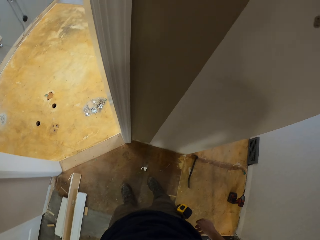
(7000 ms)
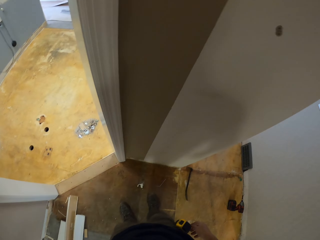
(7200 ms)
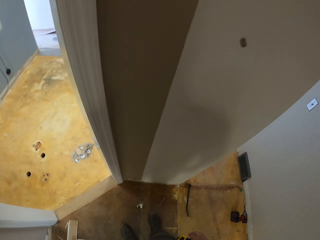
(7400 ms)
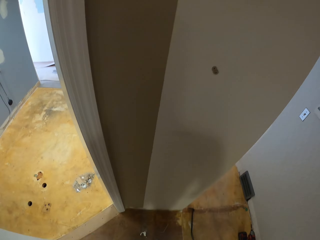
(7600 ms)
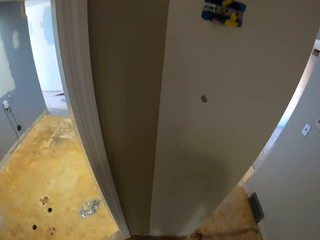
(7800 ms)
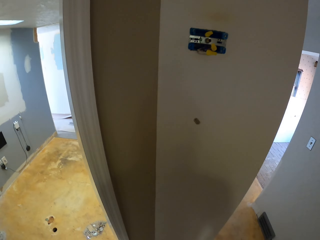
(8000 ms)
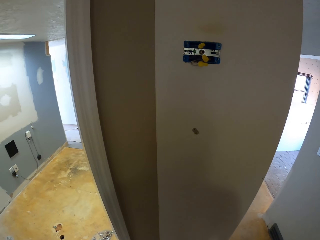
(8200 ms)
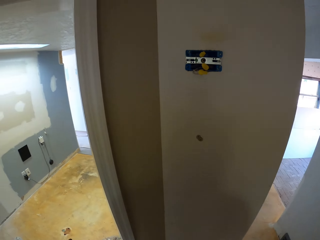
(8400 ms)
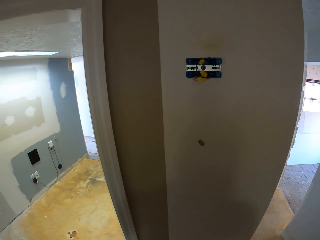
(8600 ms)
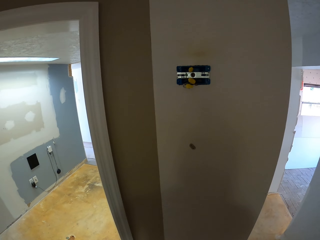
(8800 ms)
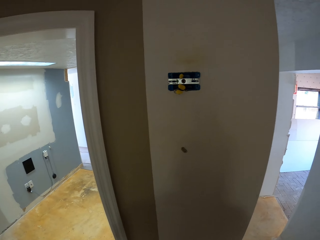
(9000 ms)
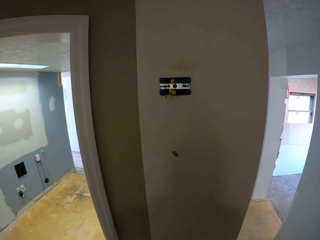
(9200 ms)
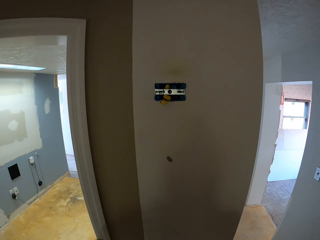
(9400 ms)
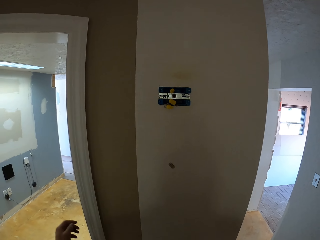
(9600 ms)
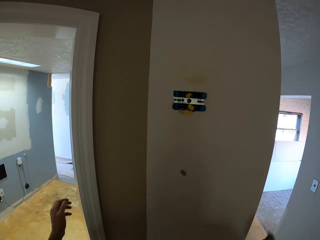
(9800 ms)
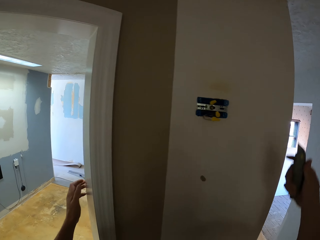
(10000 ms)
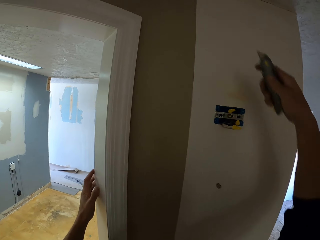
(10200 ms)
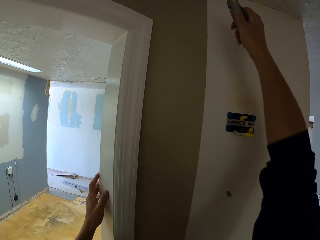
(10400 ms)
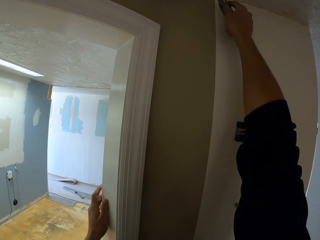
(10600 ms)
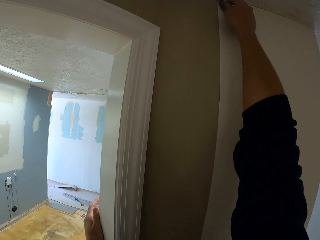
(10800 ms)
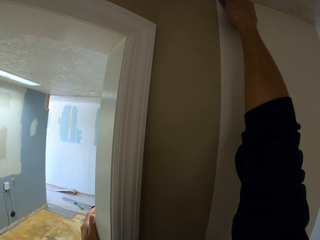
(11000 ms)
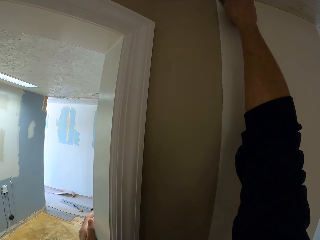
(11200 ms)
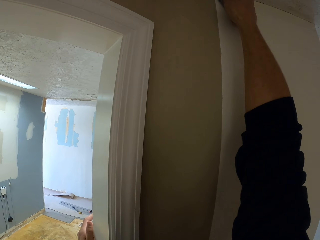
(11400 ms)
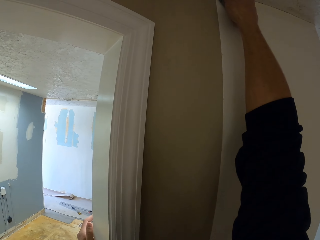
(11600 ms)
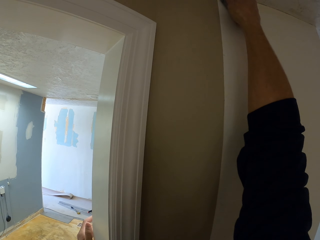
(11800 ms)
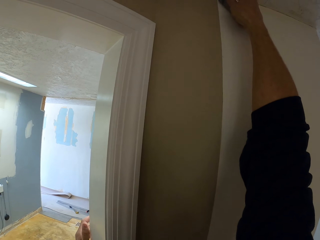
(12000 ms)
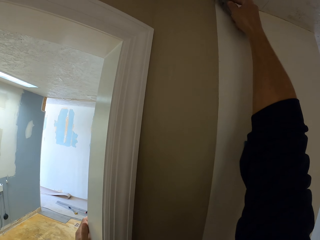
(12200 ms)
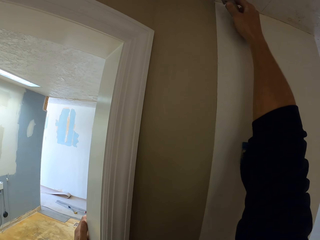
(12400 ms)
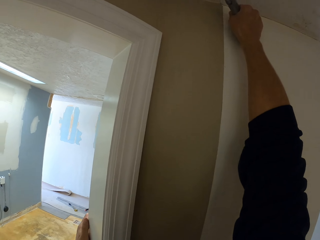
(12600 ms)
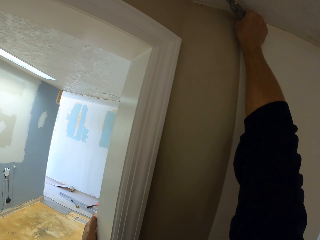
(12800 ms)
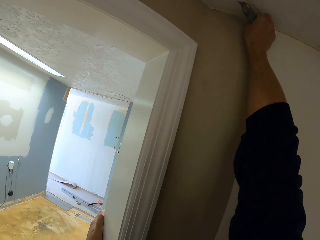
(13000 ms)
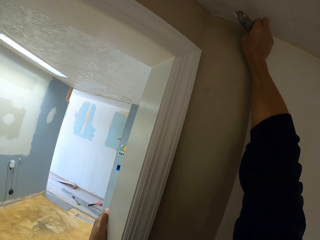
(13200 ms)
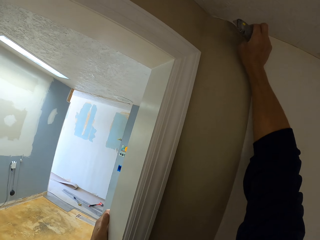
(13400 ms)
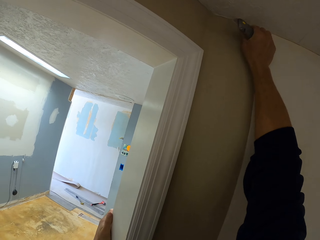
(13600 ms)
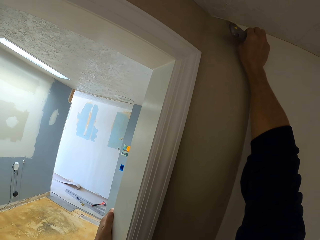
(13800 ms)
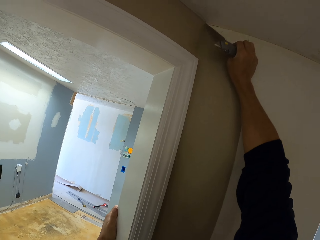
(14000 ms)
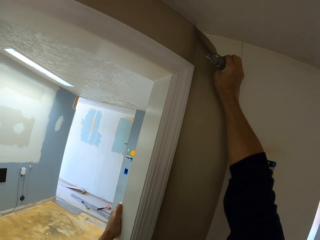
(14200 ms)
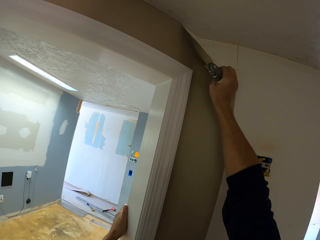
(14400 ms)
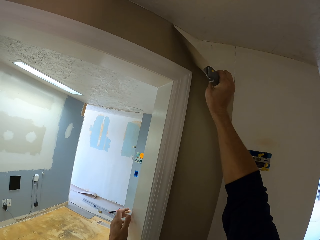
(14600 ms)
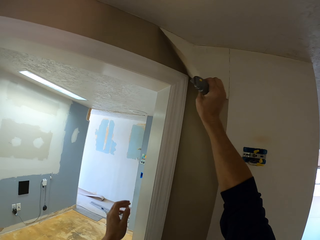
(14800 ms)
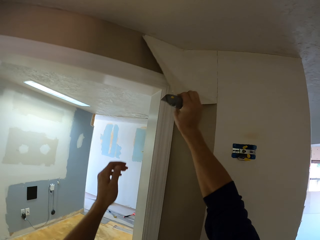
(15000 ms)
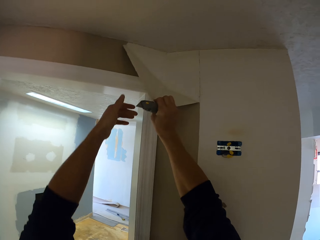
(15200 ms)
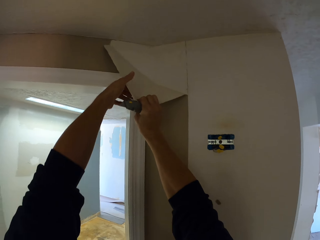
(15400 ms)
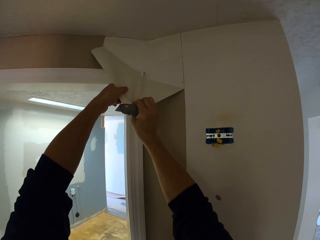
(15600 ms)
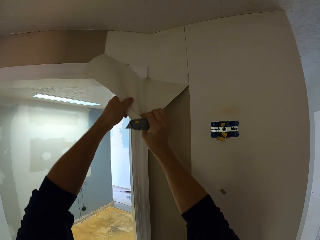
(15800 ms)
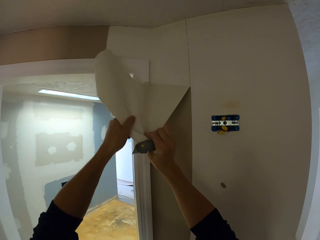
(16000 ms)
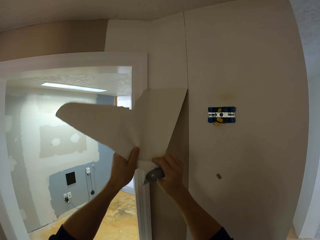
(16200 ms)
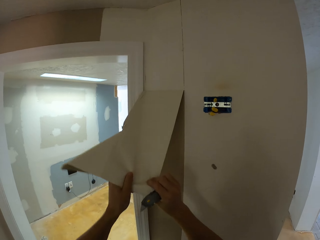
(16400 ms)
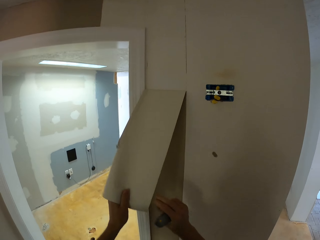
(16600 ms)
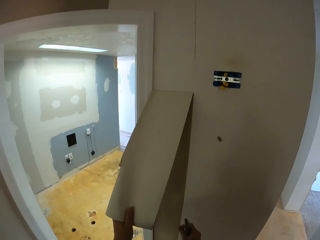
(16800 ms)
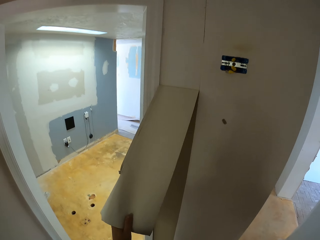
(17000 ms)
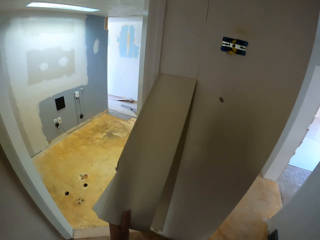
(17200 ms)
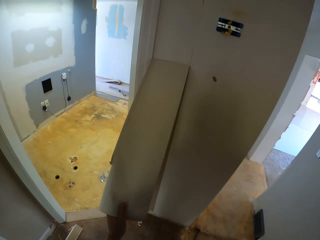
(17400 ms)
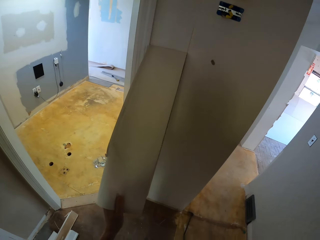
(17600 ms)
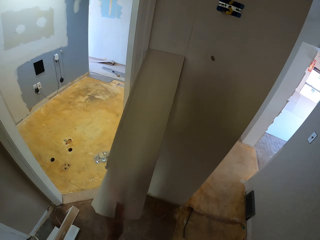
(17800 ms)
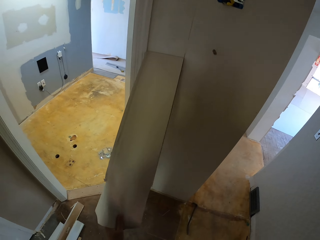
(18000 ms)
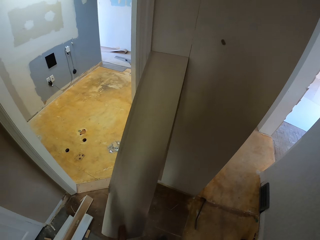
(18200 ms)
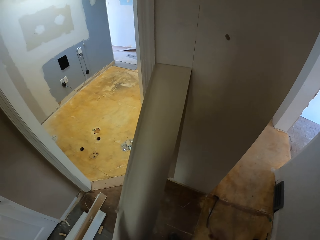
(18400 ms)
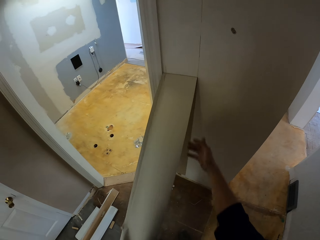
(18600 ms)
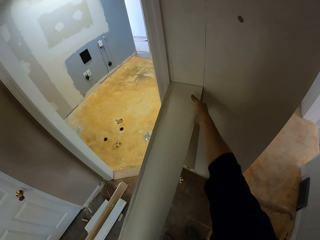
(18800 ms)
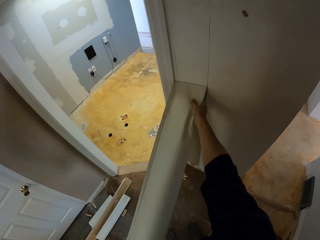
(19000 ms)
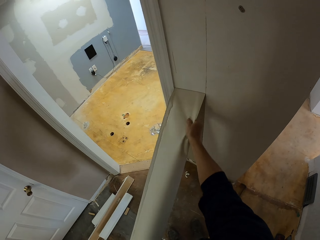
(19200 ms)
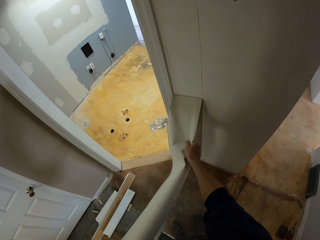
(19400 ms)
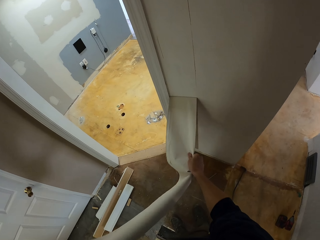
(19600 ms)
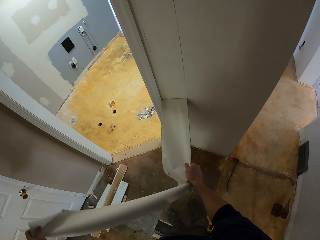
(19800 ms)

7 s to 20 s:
The camera wearer stands. He looks around. He looks at the wall. He lifts his hand. He holds the utility knife. He cuts the wallpaper with the pocket knife. He removes the wallpaper. He removes the wallpaper with both hands.

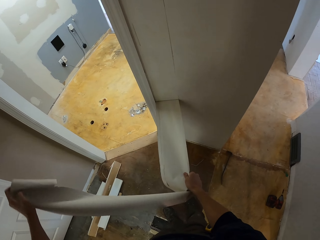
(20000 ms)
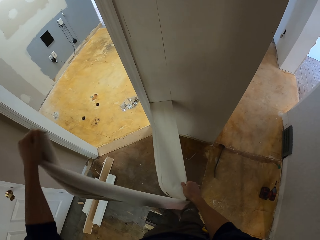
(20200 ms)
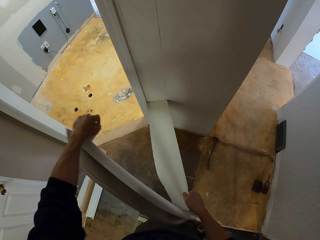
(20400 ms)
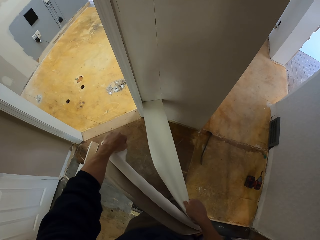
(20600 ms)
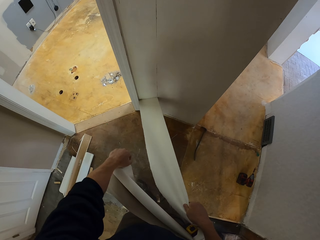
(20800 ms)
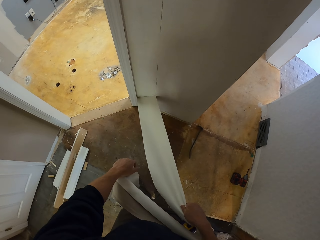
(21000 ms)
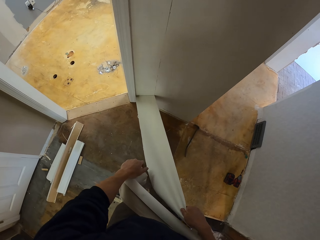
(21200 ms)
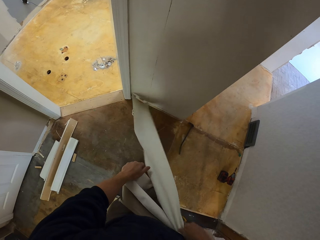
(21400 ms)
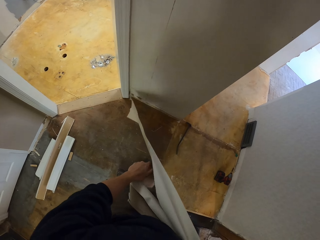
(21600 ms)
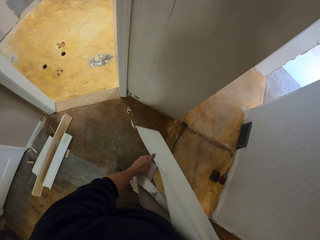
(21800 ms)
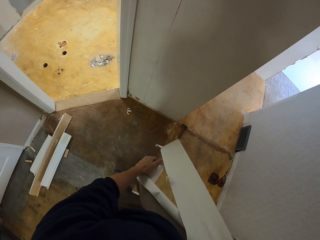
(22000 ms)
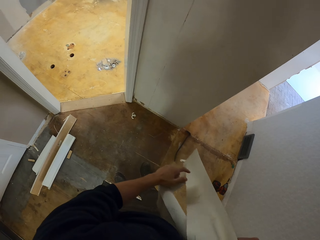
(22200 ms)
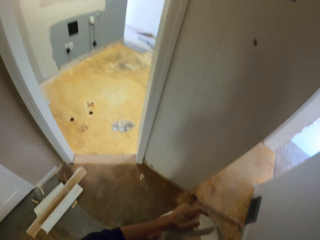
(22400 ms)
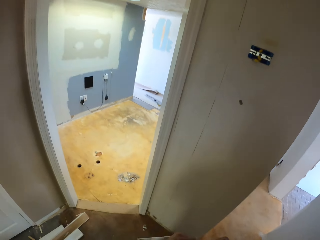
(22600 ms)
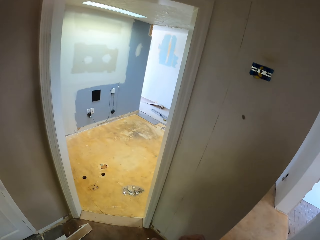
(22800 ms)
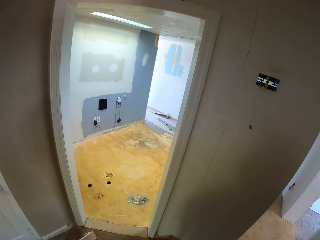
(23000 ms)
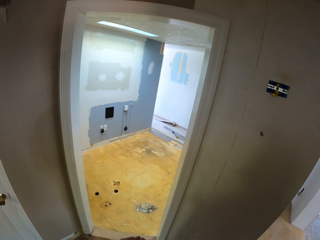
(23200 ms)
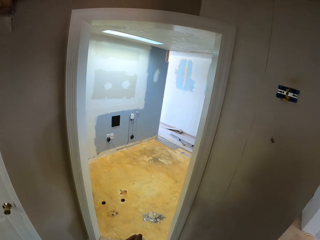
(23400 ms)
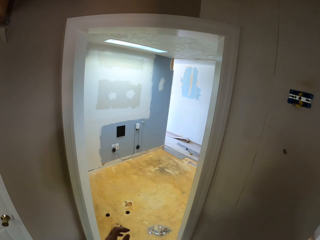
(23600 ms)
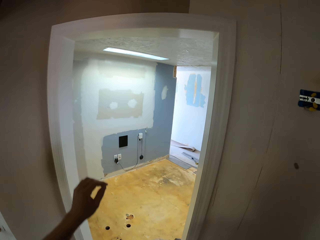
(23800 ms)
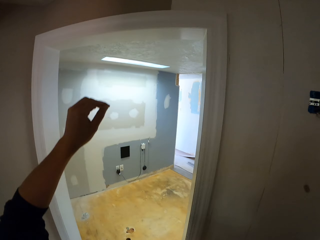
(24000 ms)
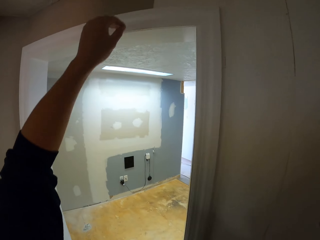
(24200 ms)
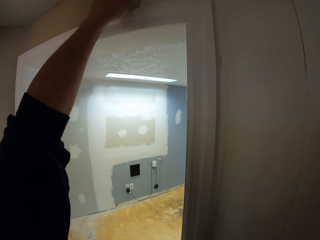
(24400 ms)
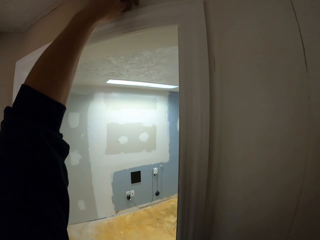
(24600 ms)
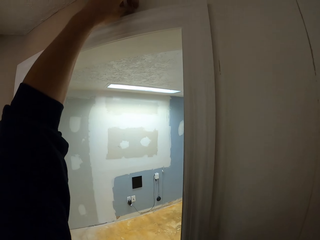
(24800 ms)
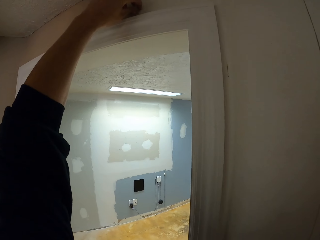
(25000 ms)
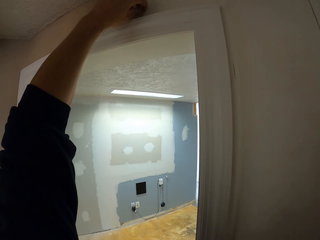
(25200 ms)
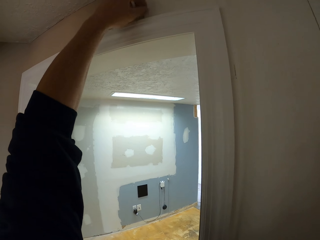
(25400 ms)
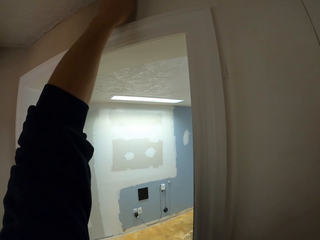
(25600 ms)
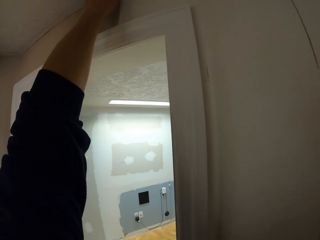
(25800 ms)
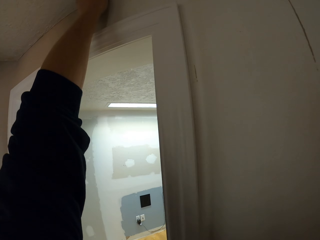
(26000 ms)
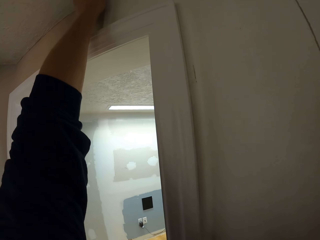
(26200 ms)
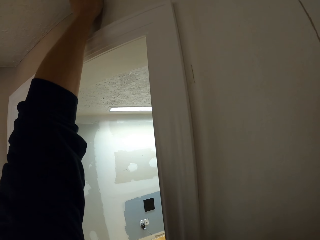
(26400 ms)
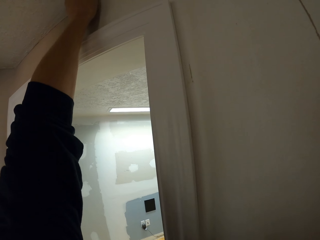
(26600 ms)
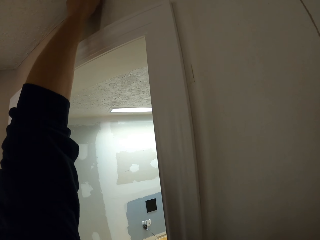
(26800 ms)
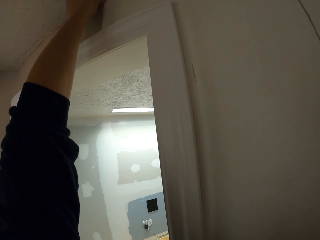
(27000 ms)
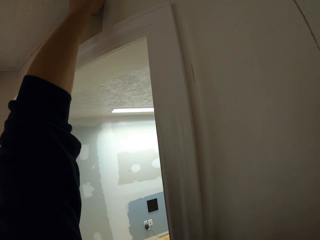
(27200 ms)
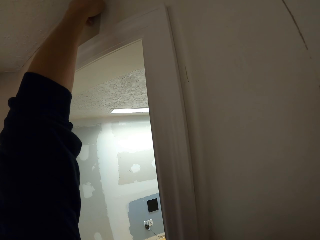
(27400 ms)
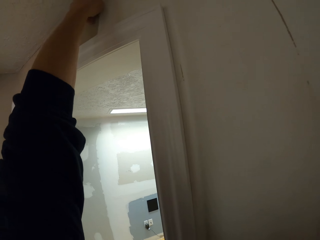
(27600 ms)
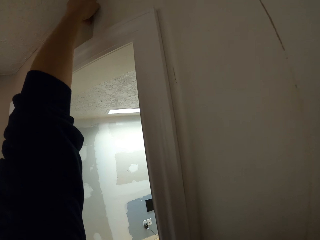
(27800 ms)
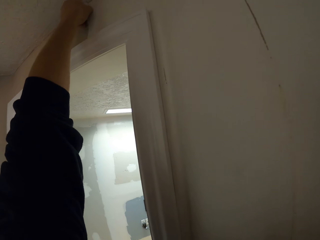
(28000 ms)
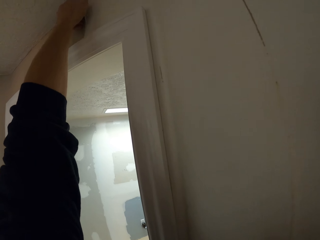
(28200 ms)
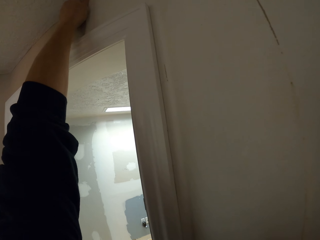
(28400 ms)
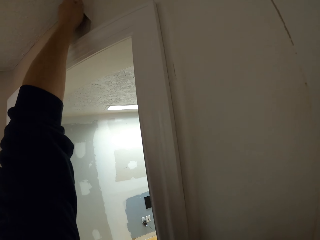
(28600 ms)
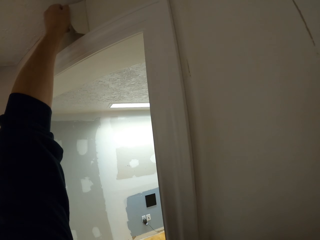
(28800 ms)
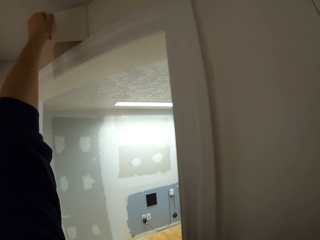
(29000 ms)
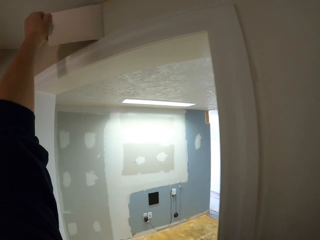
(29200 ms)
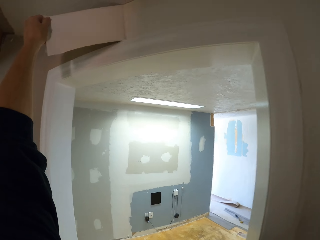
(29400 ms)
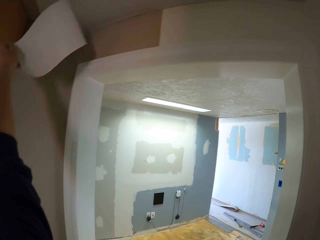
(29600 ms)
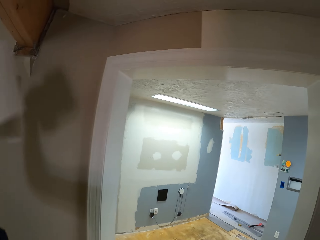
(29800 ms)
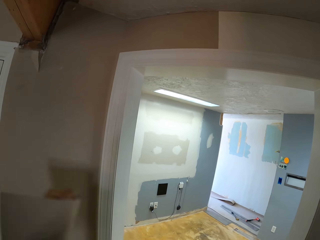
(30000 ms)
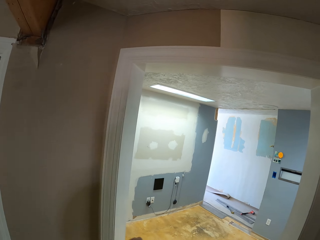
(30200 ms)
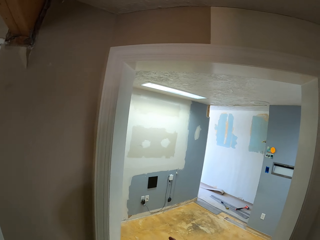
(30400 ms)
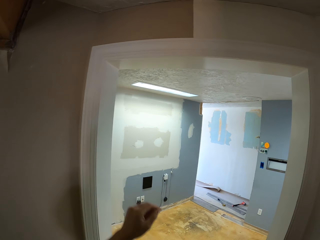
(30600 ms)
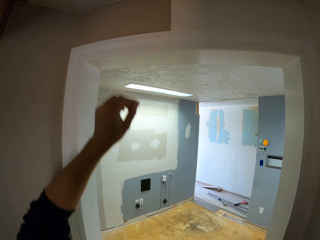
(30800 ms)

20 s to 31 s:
The camera wearer touches the wallpaper. He looks around. He lifts his hand. He peels the wallpaper. He removes the wallpaper. He looks around.
